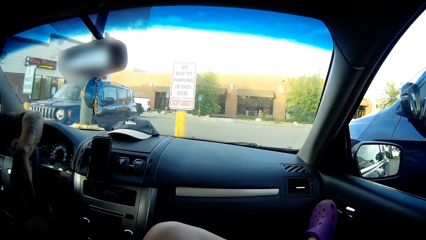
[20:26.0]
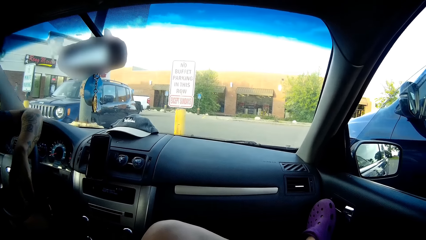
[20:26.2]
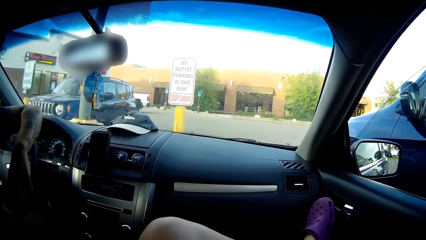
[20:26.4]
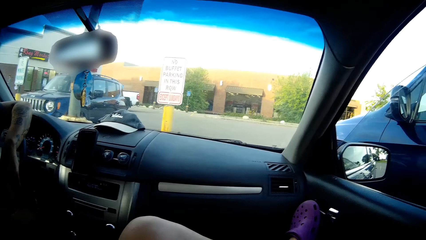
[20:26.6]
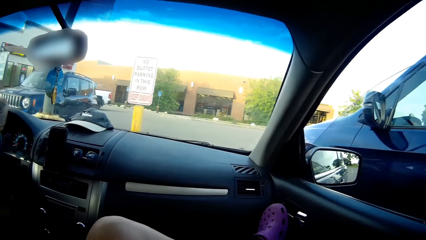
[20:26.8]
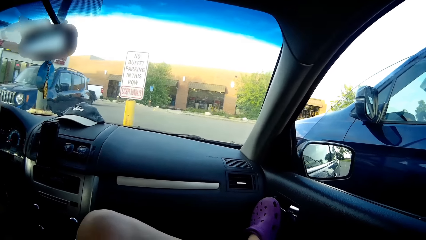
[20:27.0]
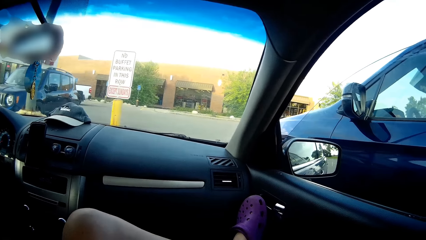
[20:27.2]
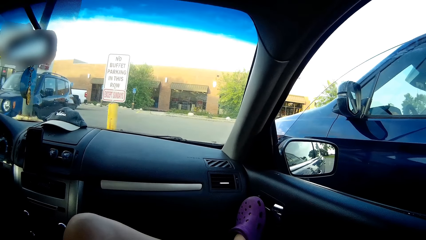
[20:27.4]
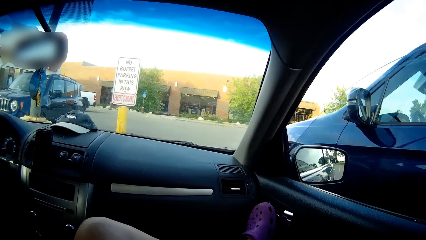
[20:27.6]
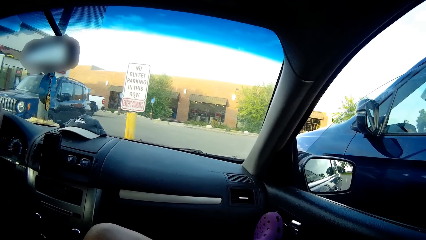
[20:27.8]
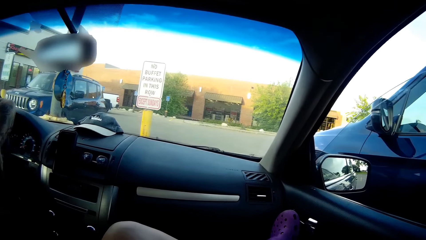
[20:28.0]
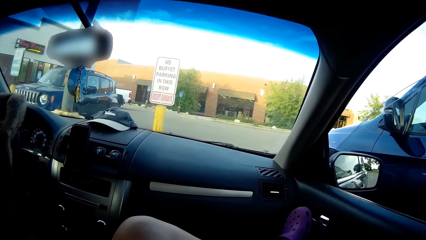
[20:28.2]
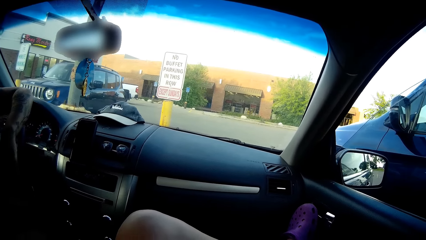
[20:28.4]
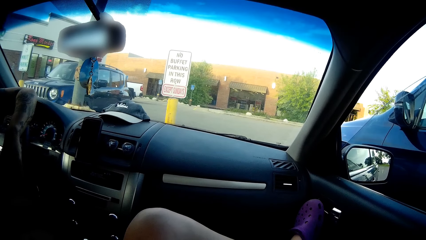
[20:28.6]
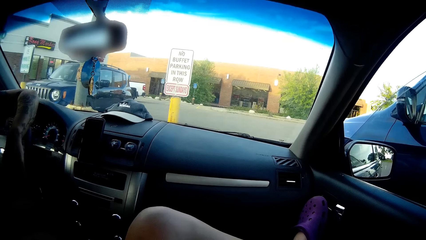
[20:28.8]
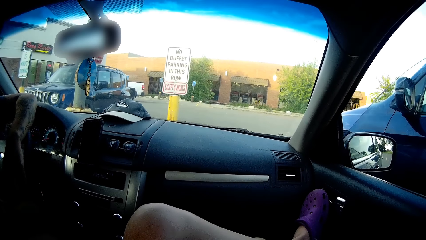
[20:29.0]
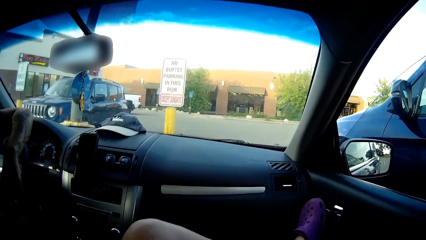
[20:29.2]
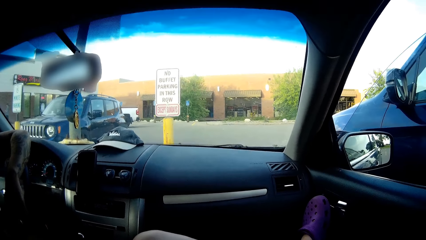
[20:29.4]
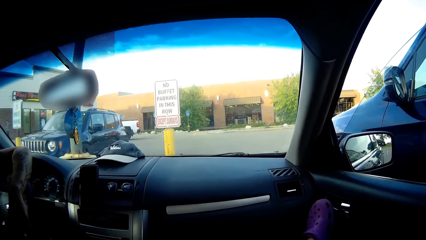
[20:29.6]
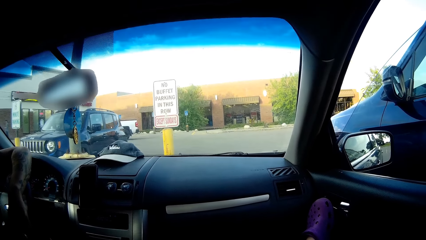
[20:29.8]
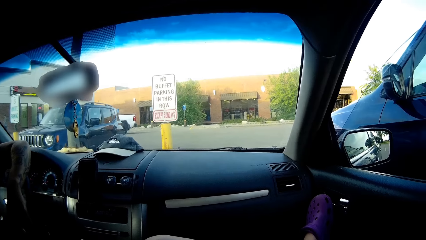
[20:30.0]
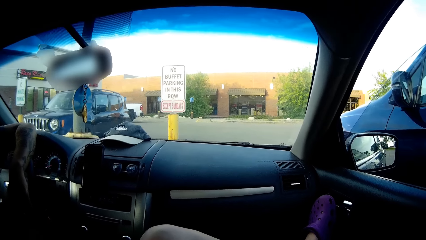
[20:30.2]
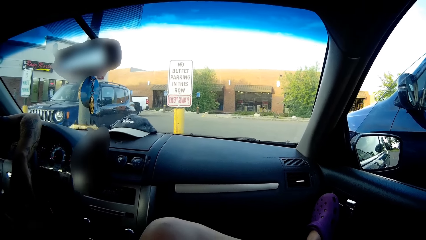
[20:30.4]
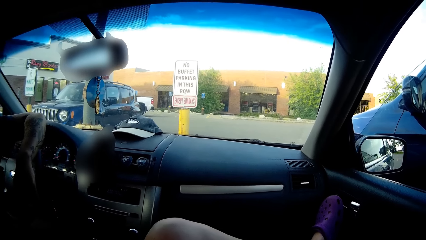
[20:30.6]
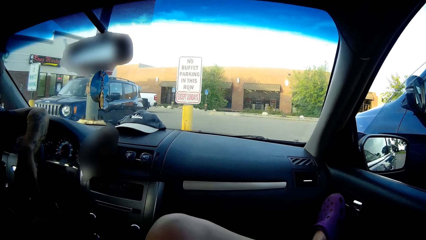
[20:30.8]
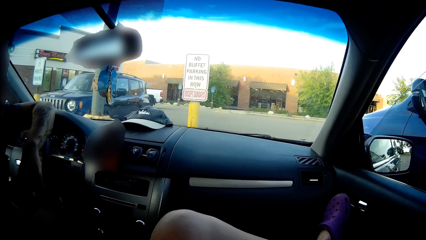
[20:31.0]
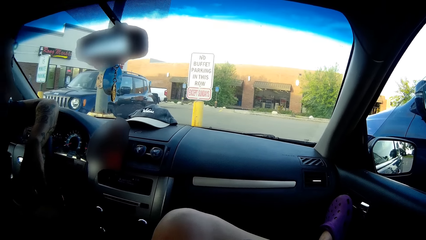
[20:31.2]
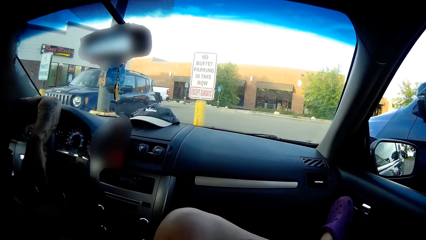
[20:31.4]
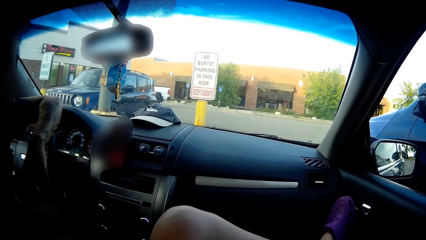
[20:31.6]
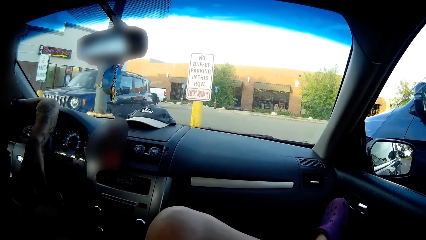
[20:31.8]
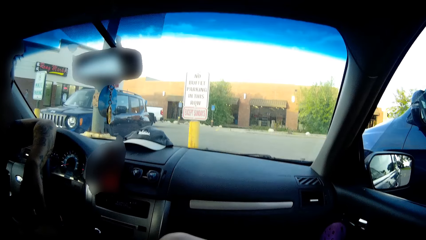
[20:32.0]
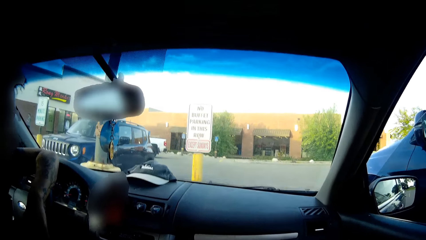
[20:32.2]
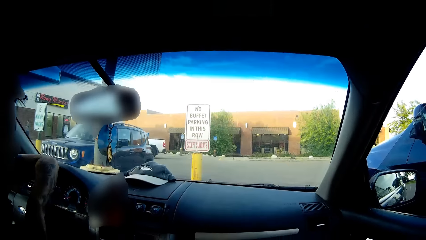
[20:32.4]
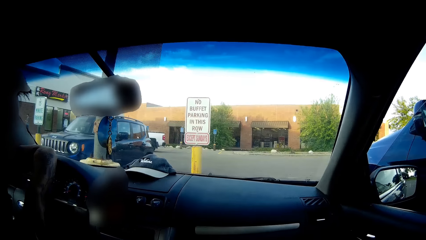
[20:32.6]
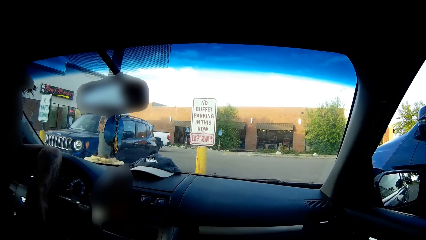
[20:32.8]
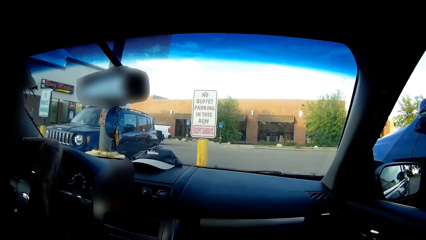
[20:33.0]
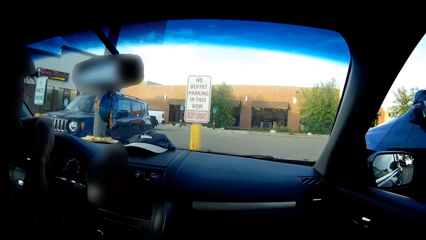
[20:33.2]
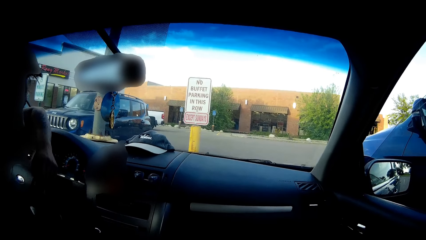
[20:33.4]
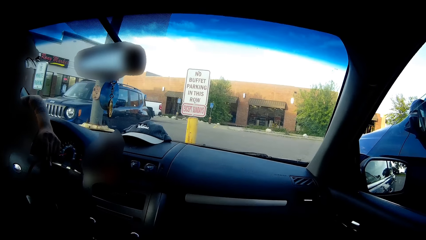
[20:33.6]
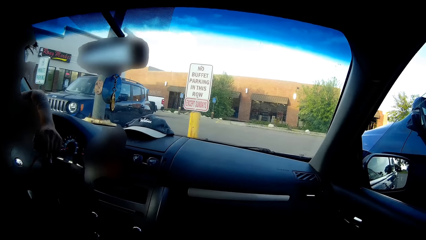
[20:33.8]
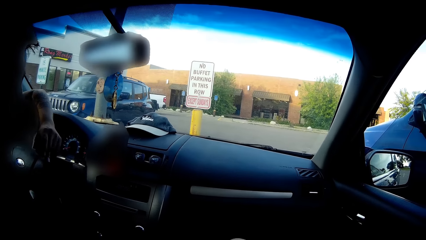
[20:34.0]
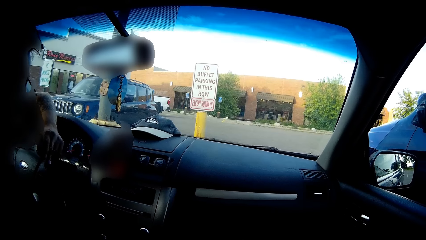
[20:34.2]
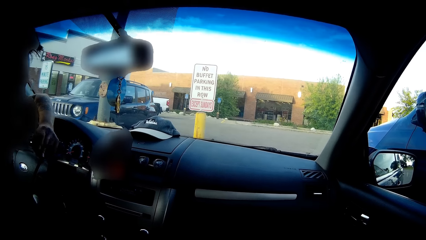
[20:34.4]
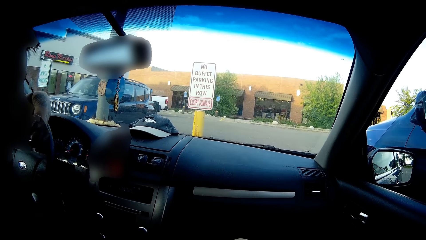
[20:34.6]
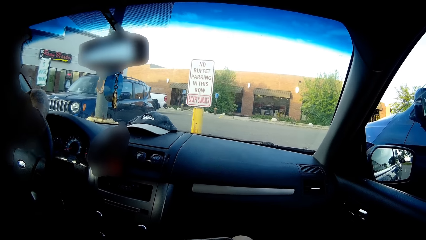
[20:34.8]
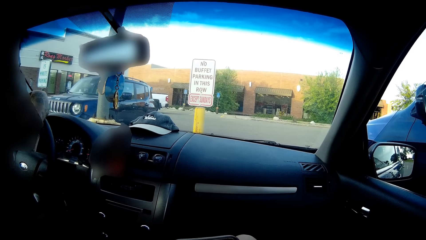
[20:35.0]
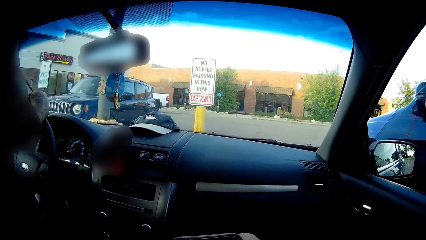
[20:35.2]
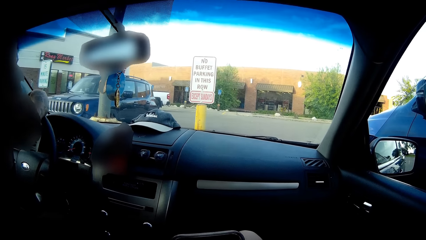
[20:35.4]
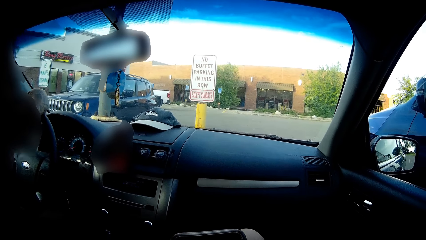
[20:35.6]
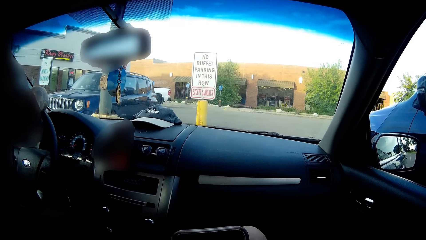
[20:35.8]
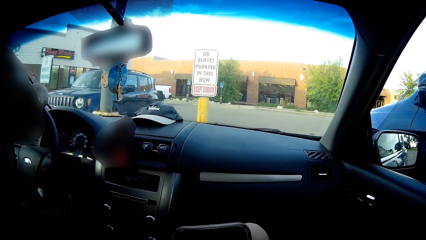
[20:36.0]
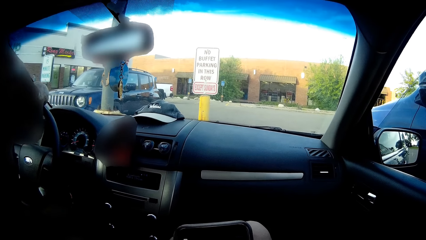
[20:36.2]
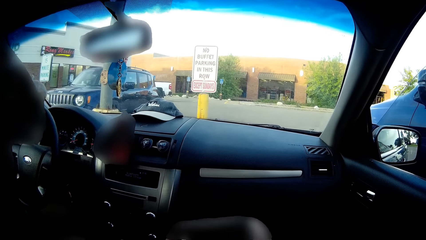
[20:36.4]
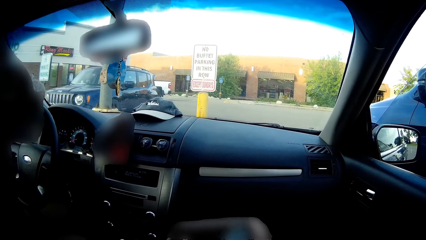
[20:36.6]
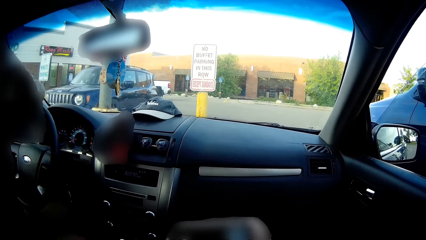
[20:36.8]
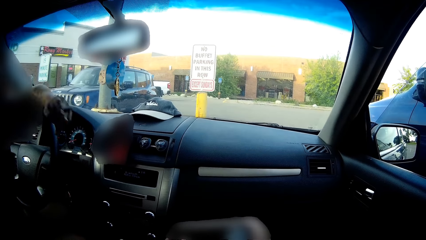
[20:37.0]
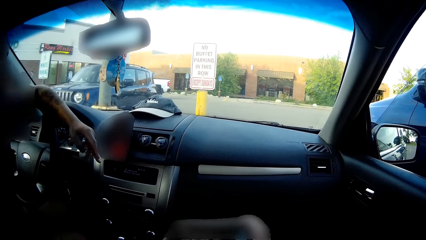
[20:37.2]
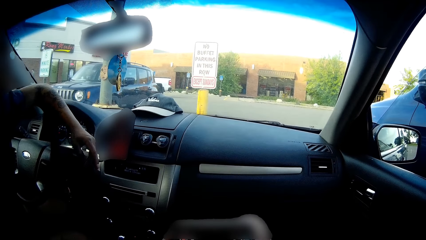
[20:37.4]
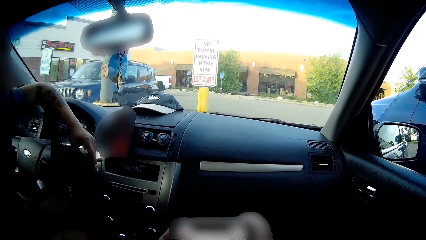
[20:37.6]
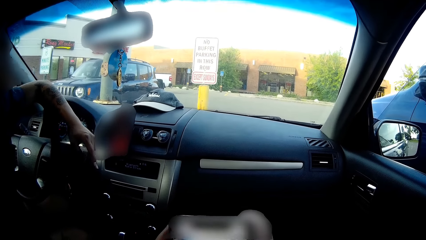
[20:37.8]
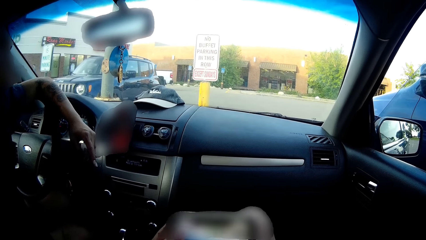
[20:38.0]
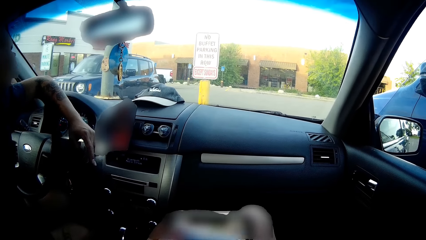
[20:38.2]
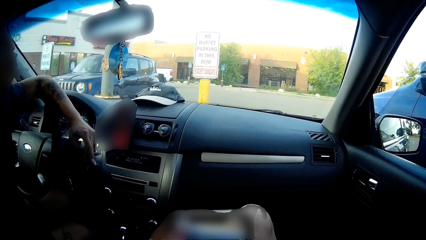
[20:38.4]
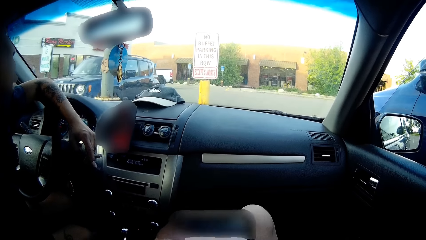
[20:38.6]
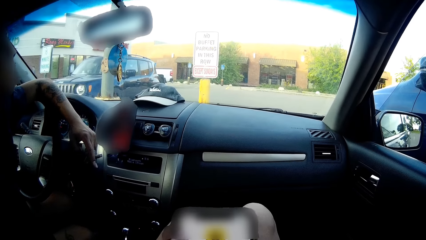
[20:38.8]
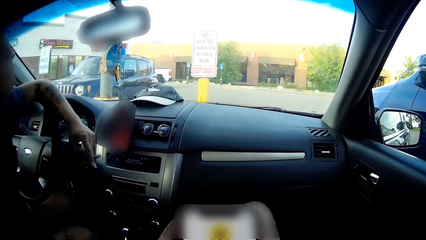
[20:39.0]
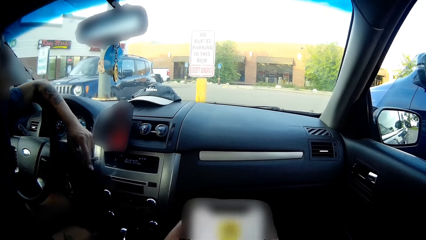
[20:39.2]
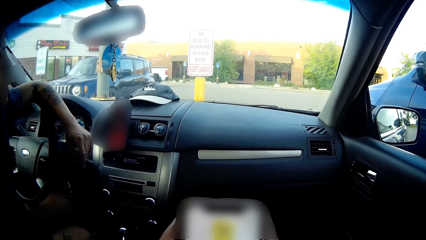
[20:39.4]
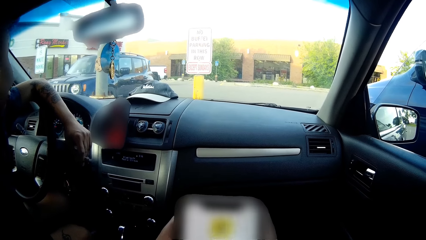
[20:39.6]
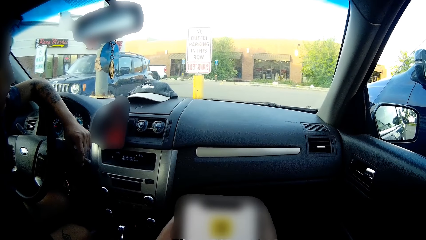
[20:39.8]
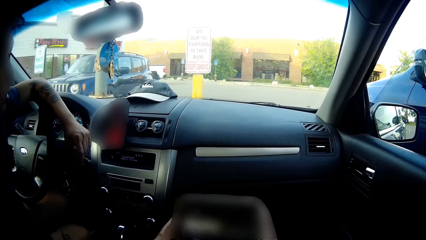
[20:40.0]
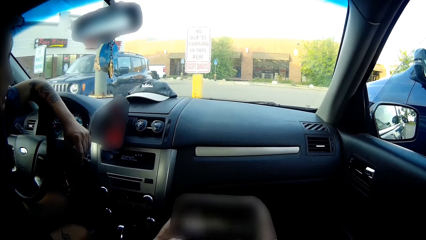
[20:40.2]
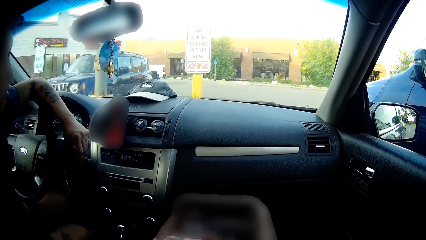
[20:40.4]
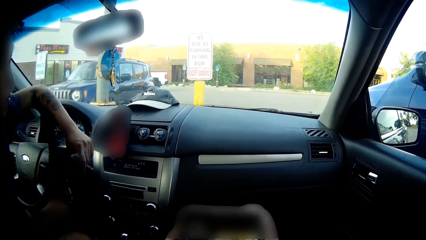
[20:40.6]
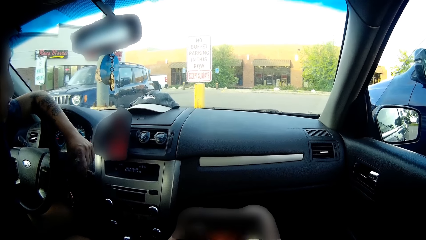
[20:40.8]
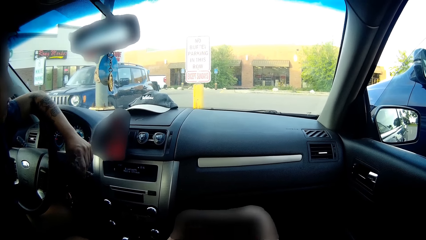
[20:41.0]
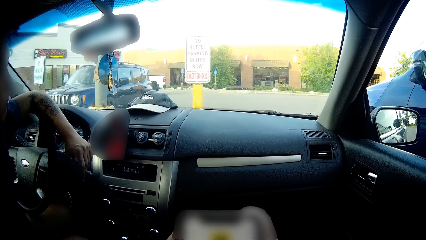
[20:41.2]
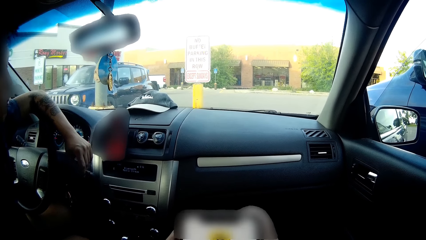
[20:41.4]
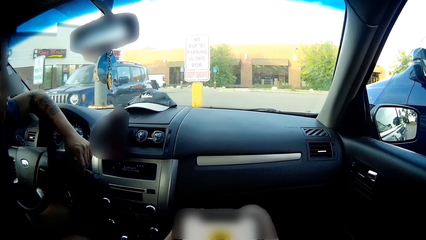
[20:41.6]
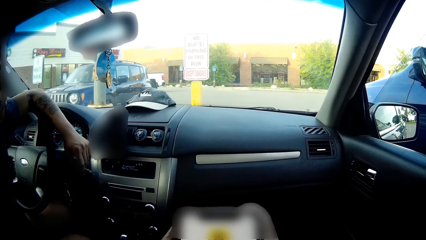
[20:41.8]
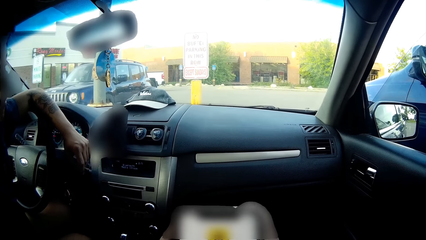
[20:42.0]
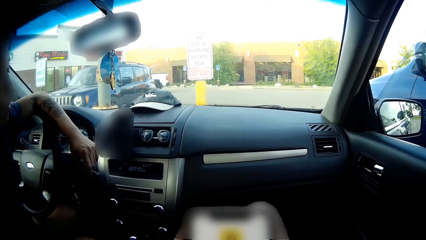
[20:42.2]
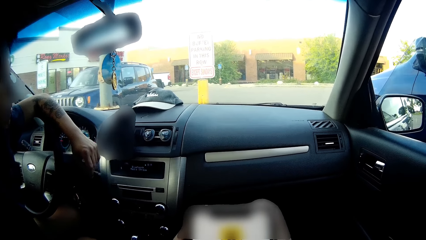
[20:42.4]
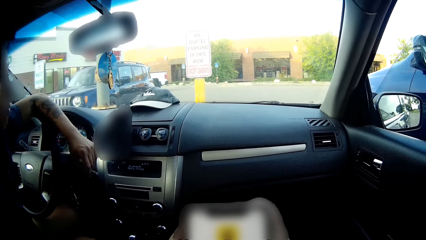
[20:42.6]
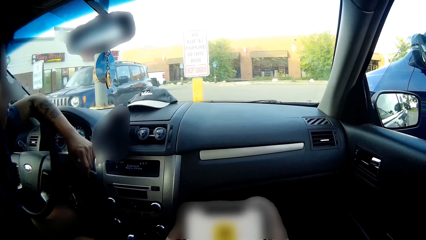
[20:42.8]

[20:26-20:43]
The man smokes the cigarette. The camera wearer operates the phone with both hands.
